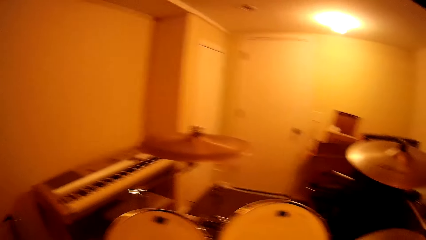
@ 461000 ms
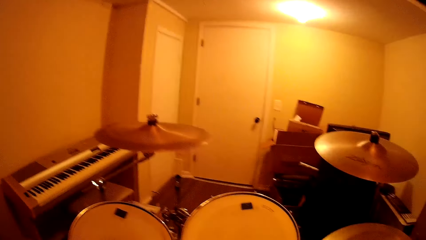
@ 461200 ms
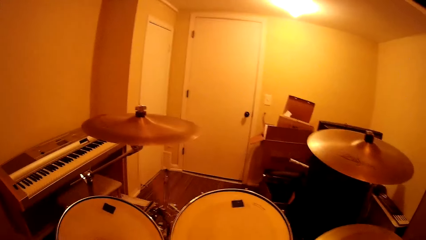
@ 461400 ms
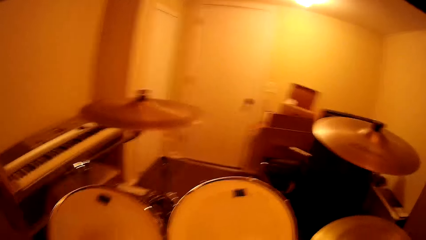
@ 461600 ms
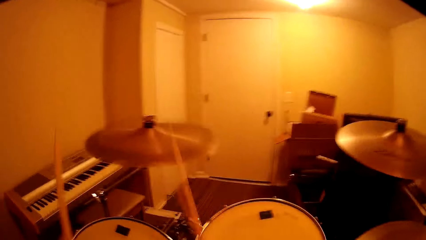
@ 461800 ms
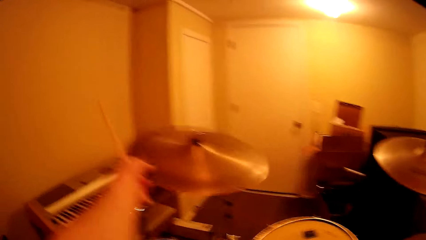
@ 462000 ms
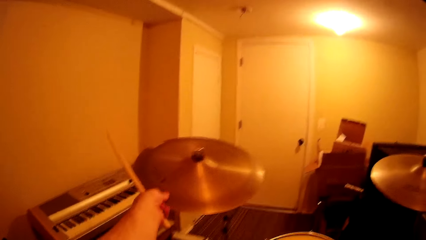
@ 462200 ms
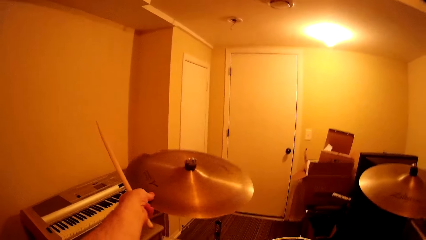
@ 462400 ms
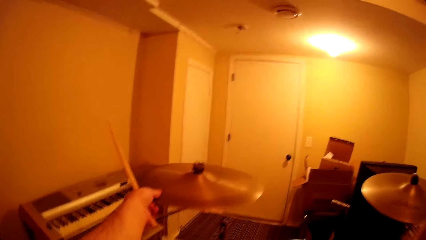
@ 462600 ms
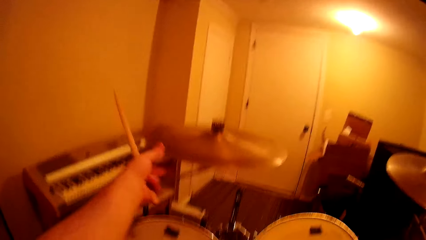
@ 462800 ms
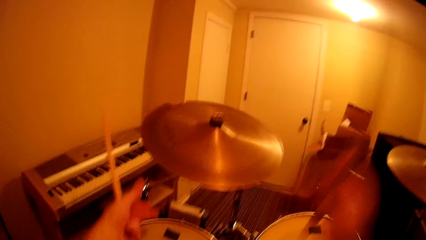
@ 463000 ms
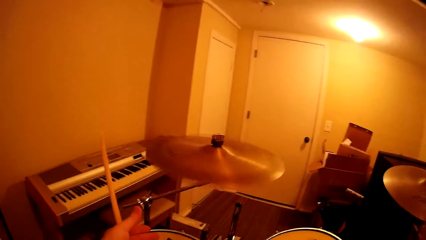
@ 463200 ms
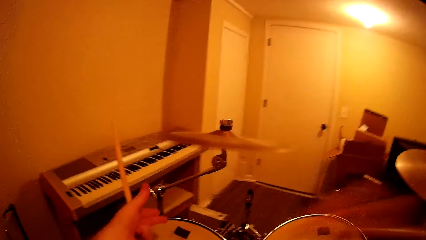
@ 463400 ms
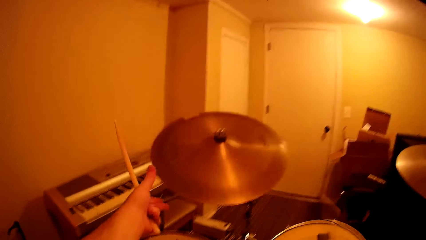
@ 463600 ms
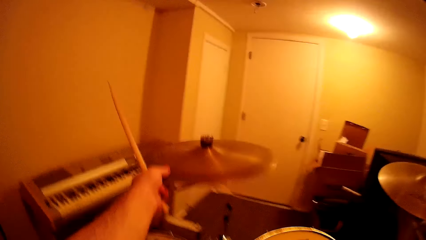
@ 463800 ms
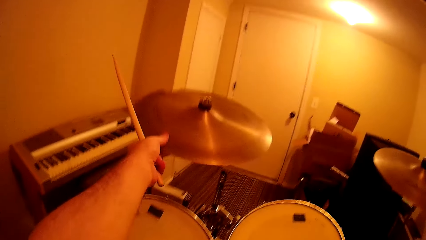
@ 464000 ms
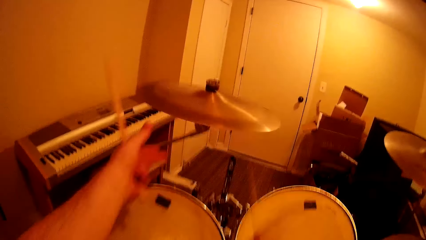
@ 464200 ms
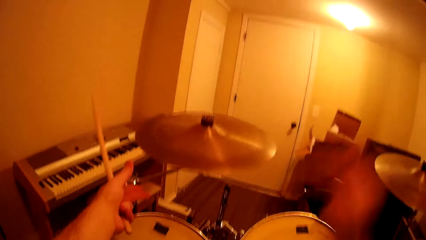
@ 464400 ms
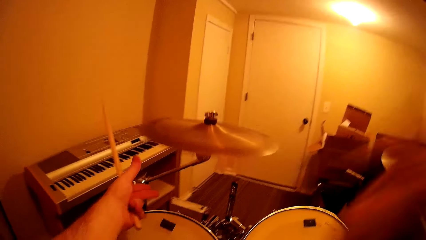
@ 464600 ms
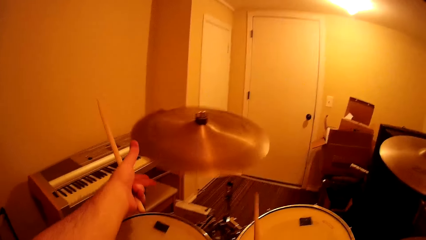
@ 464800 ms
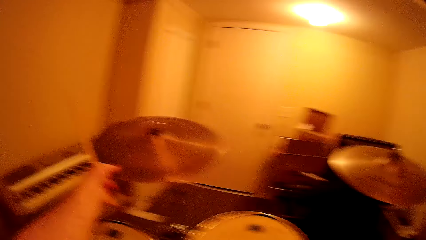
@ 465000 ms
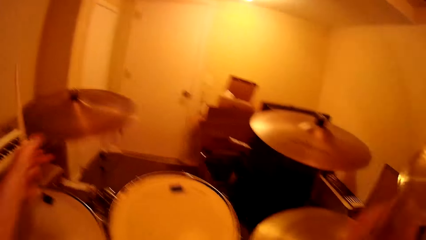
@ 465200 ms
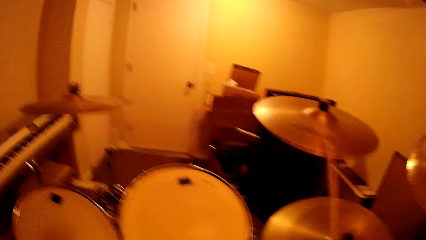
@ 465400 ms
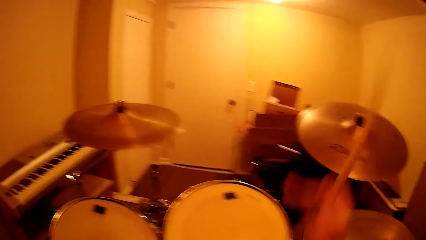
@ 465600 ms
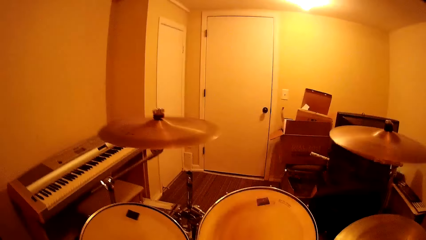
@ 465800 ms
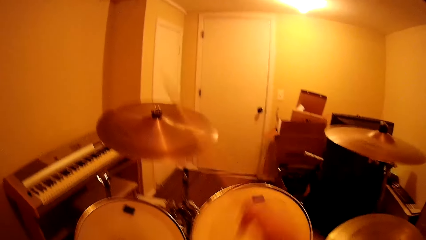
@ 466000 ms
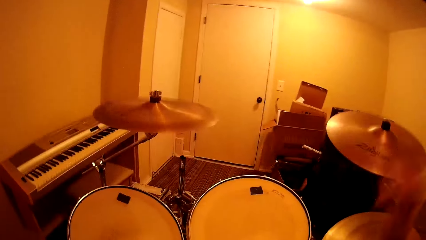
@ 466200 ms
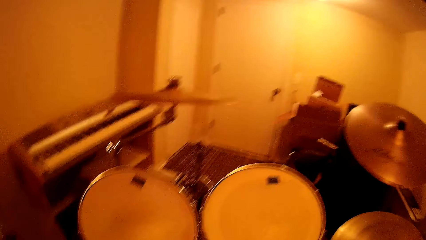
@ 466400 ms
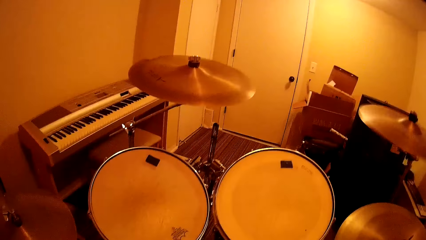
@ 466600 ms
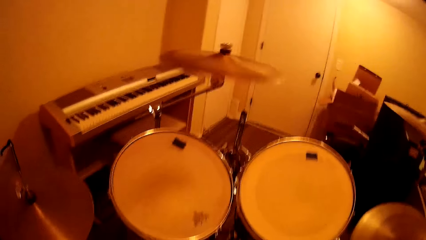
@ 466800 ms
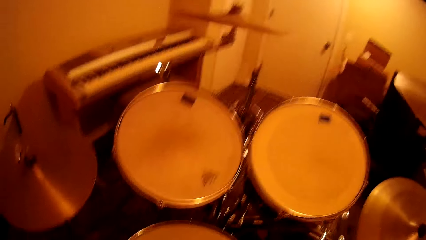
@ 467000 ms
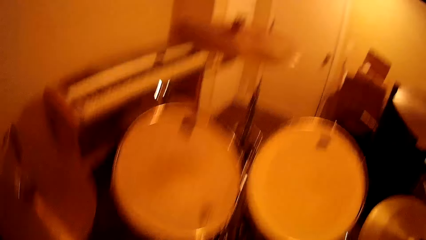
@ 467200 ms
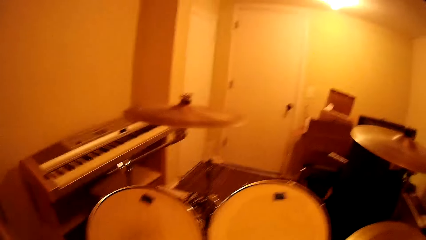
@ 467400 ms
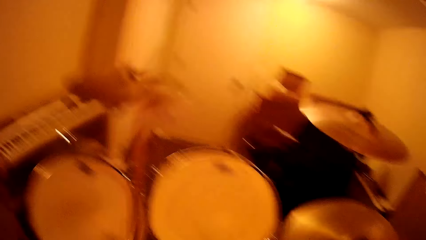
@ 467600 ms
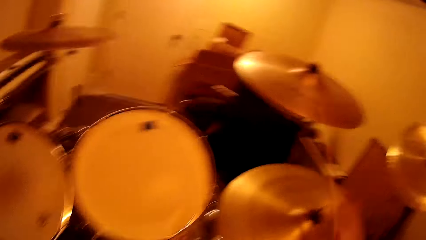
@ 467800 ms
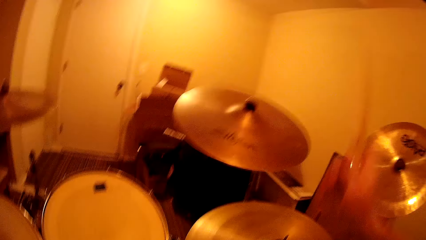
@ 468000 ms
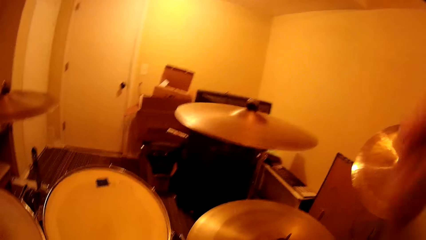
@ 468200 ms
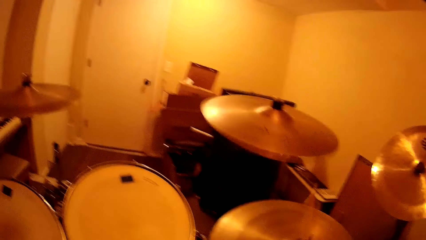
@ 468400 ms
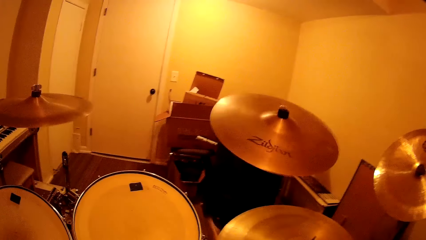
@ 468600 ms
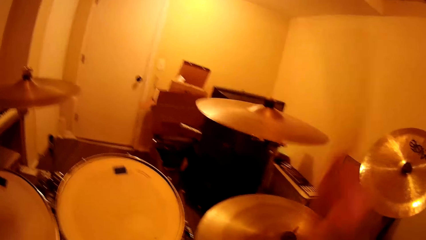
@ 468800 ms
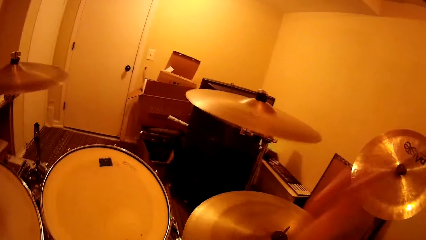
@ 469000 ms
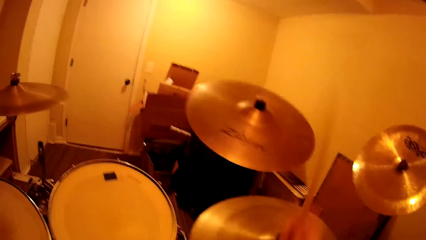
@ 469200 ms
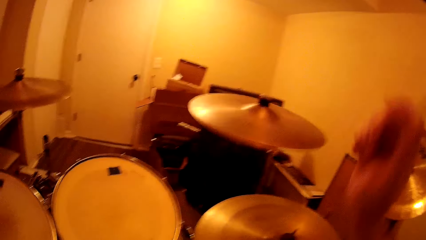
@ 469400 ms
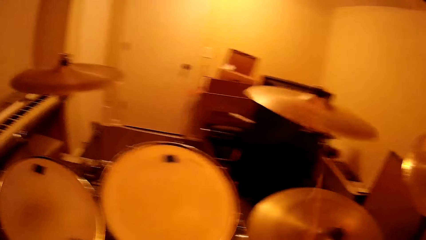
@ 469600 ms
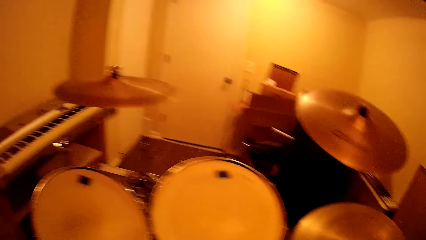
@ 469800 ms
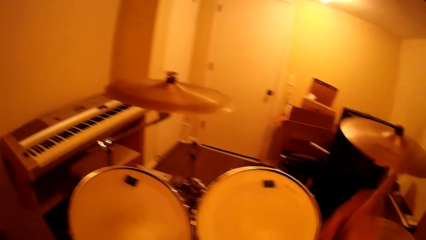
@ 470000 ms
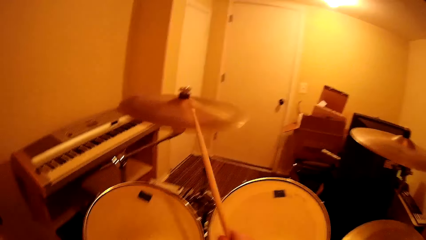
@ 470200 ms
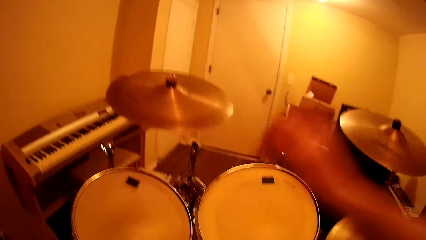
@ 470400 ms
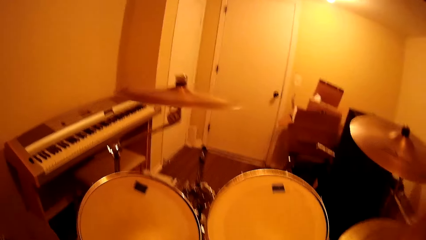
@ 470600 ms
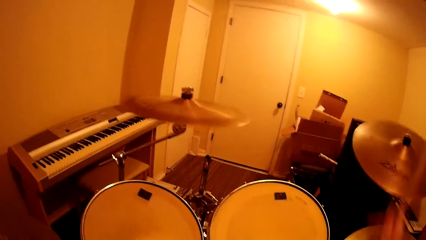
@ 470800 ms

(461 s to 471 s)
The camera wearer touches the music band with the hand. They play the music band using the drum stick. They touch the music band with the hand. They play the music band using the drum stick.

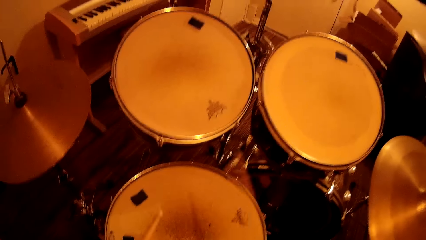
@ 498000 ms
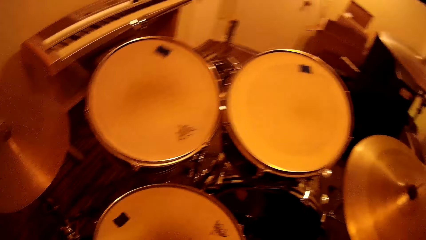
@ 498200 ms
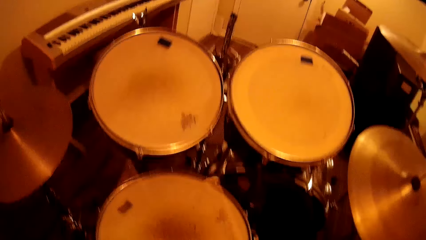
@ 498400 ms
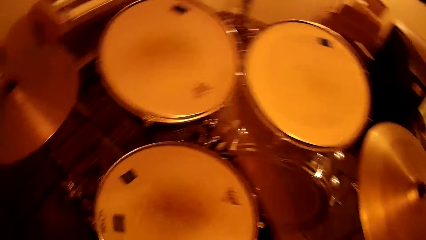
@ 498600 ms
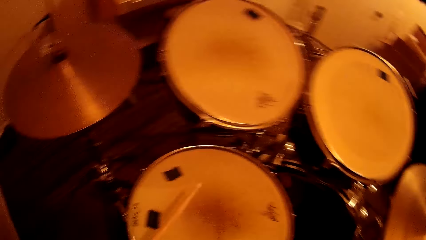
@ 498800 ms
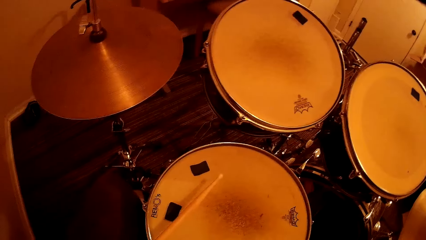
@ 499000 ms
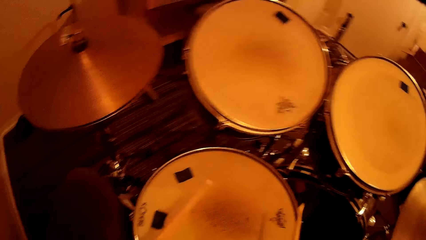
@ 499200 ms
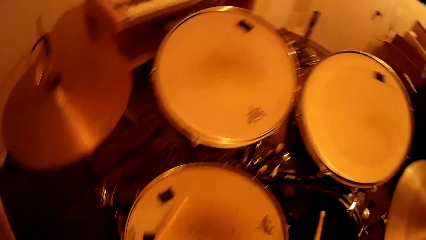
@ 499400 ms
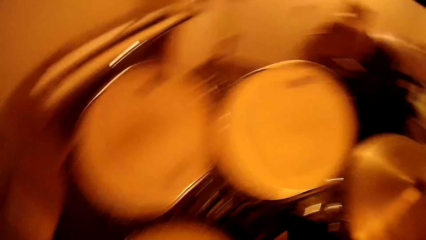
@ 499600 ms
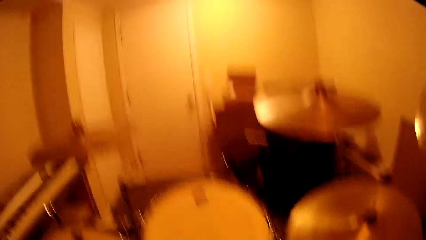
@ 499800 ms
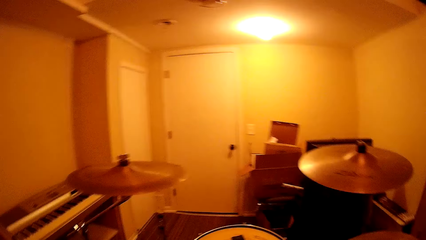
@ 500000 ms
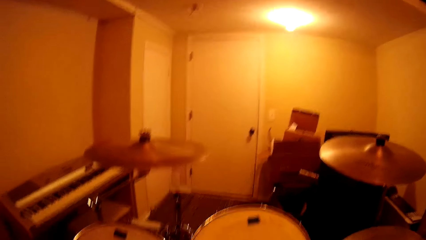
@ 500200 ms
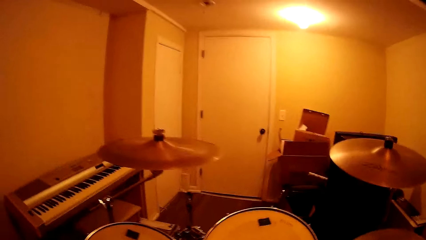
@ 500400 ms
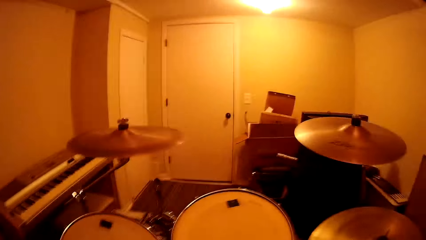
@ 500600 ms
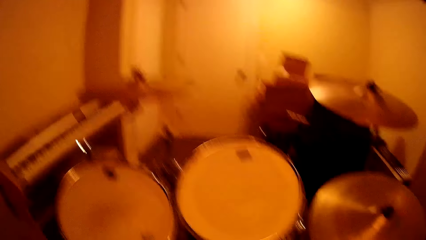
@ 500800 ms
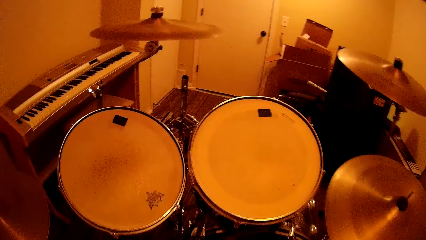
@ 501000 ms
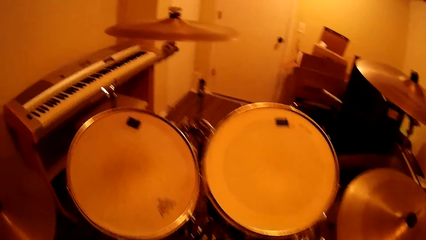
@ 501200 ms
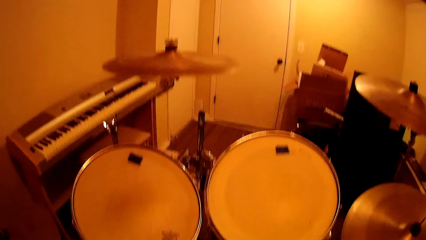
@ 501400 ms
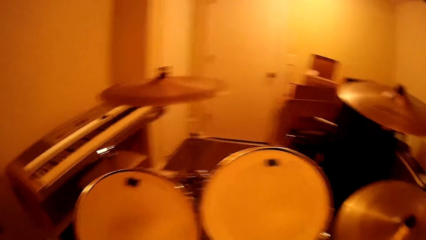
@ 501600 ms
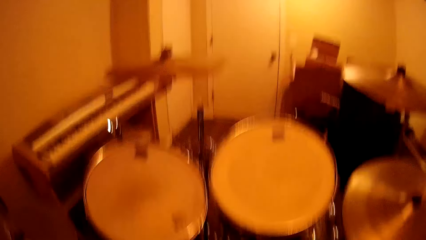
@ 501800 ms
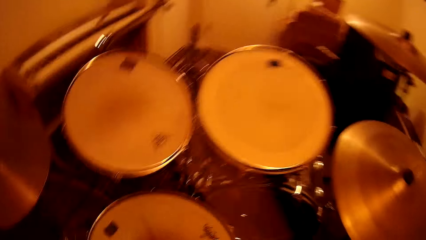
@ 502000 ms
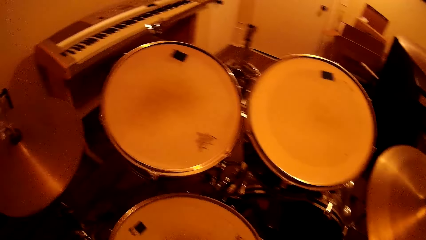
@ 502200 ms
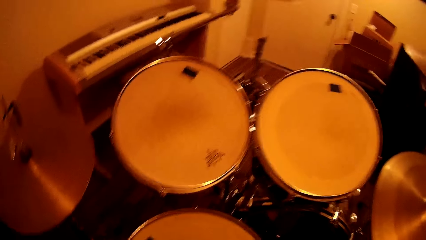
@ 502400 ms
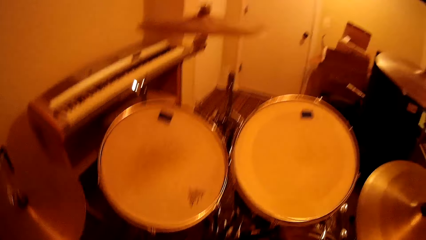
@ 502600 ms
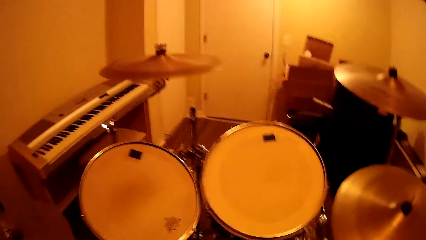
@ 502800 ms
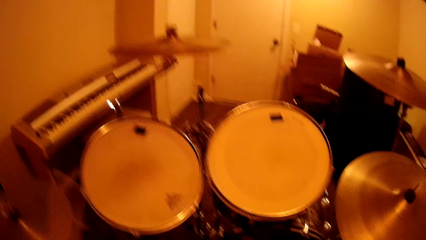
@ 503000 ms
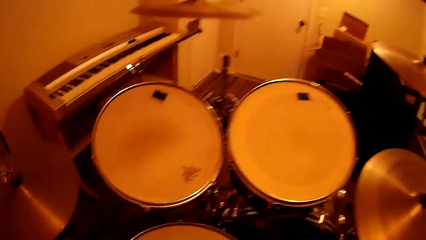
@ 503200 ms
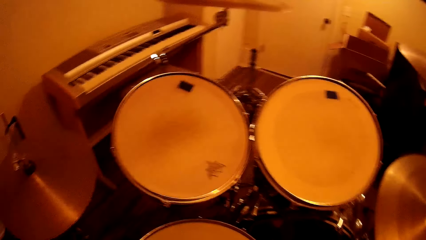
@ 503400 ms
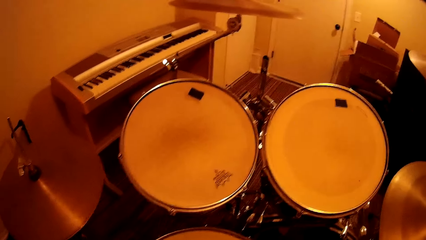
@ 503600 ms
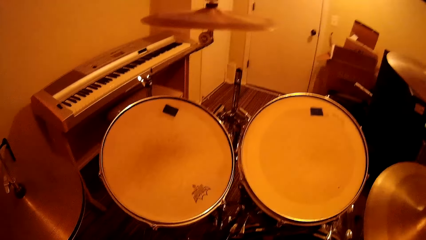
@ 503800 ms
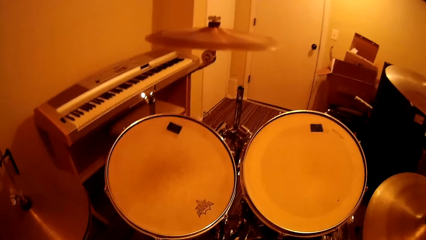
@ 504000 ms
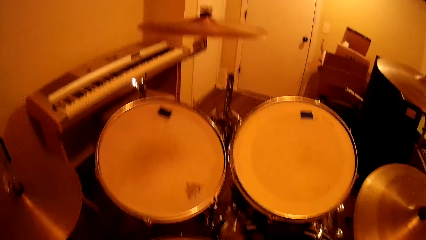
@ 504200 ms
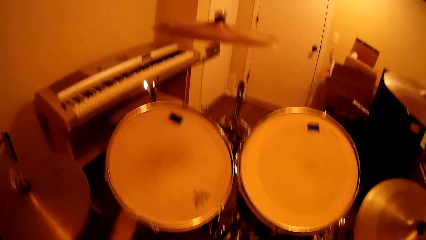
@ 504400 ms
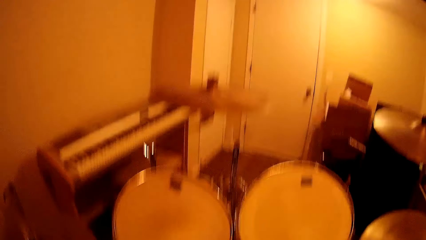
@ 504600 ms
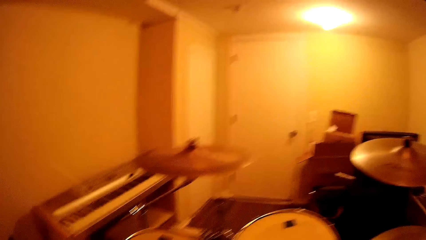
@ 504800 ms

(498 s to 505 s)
The camera wearer moves the leg on the music band. They play the music band using the drum stick.
